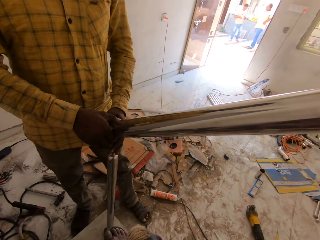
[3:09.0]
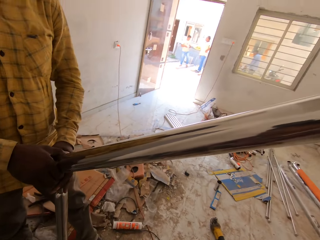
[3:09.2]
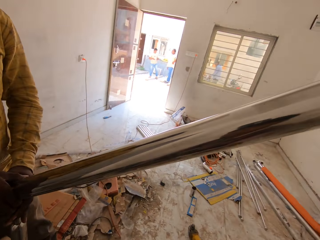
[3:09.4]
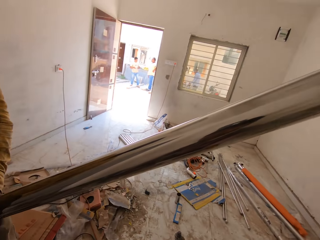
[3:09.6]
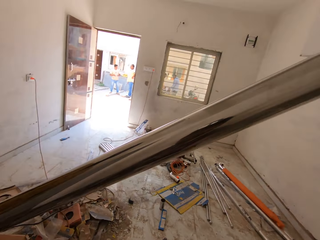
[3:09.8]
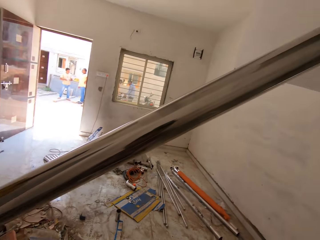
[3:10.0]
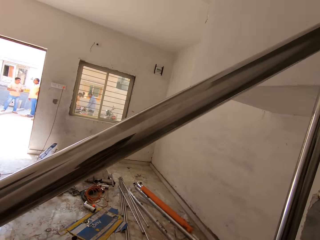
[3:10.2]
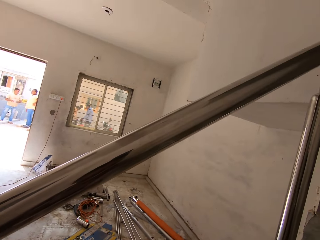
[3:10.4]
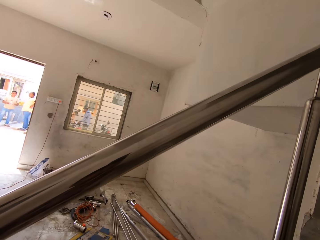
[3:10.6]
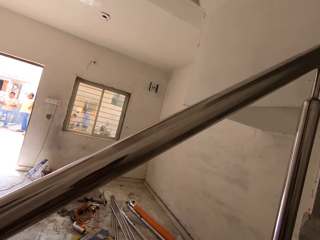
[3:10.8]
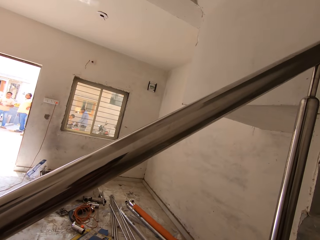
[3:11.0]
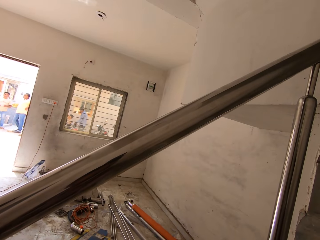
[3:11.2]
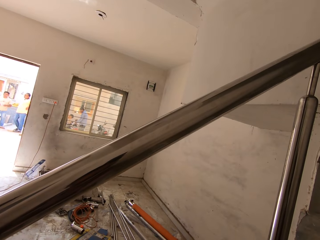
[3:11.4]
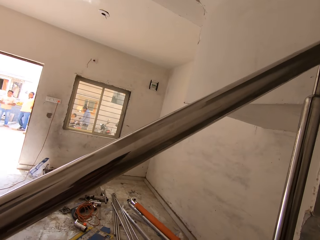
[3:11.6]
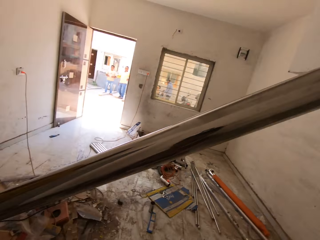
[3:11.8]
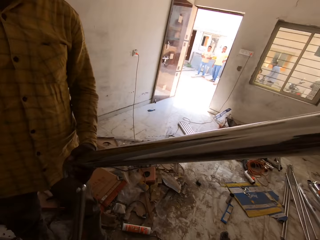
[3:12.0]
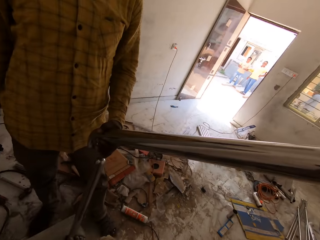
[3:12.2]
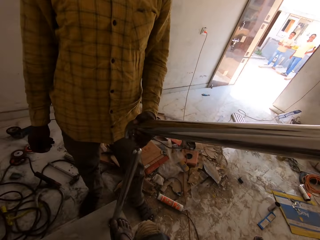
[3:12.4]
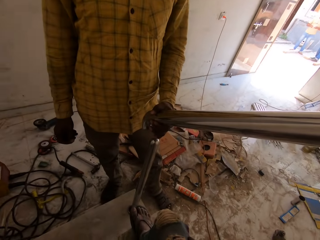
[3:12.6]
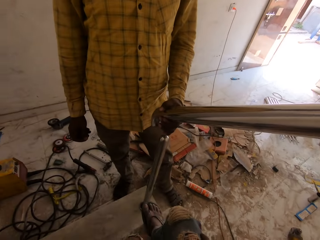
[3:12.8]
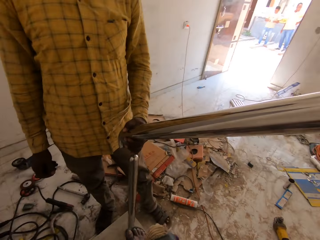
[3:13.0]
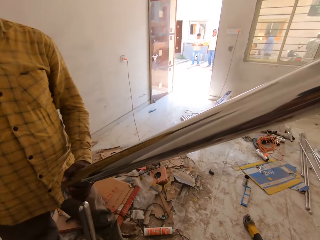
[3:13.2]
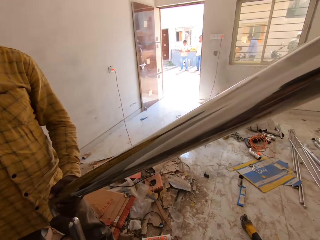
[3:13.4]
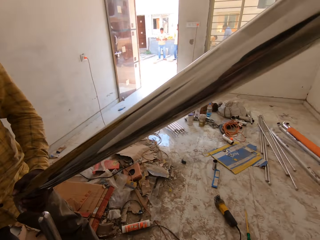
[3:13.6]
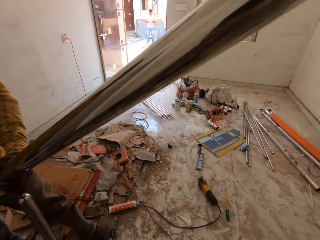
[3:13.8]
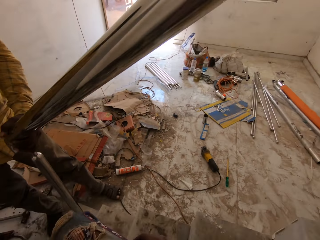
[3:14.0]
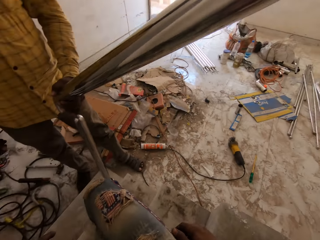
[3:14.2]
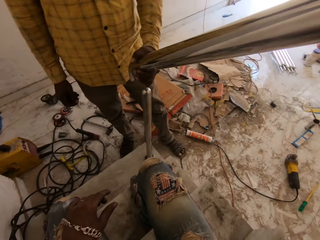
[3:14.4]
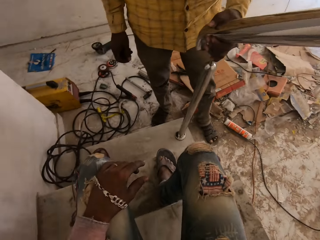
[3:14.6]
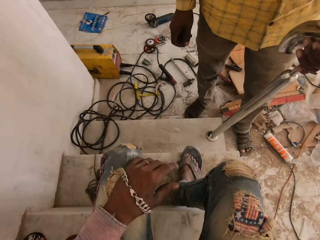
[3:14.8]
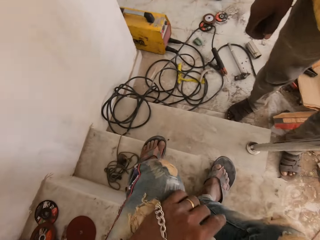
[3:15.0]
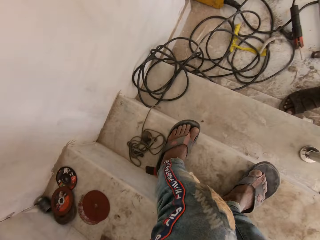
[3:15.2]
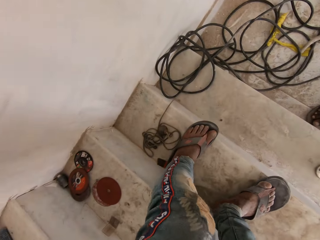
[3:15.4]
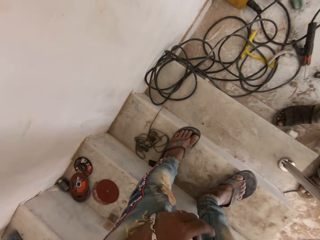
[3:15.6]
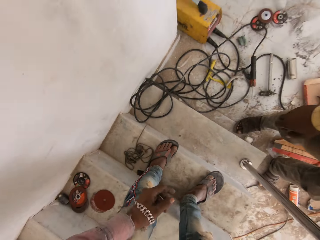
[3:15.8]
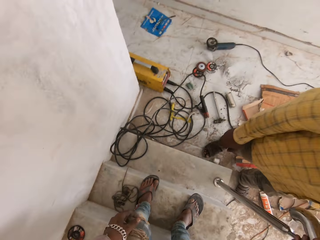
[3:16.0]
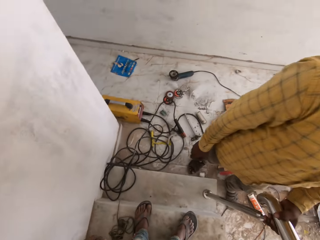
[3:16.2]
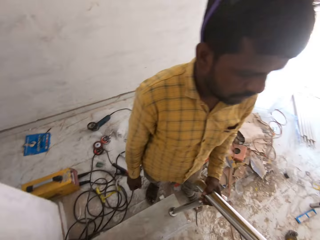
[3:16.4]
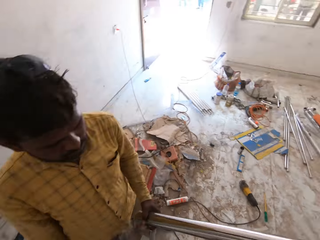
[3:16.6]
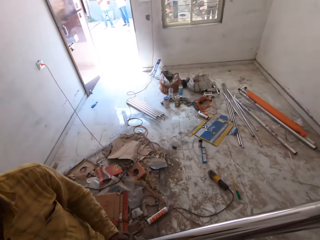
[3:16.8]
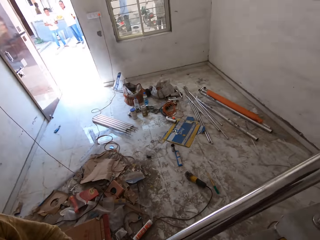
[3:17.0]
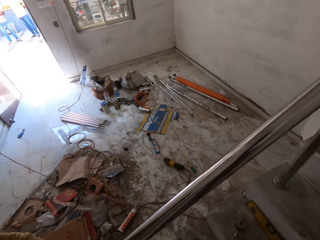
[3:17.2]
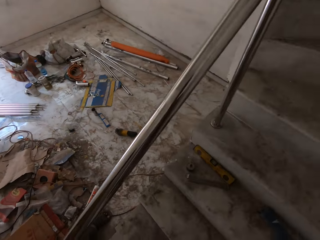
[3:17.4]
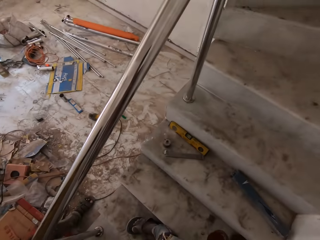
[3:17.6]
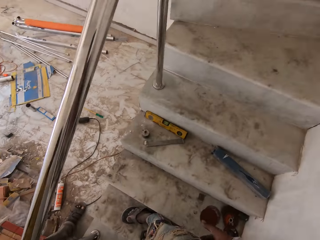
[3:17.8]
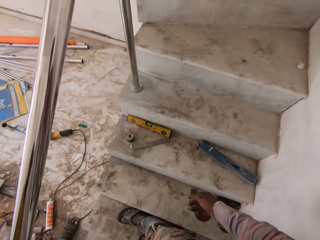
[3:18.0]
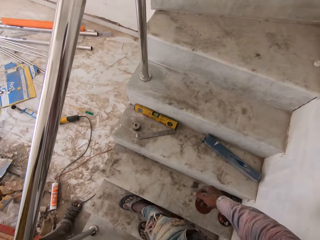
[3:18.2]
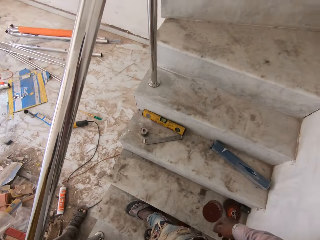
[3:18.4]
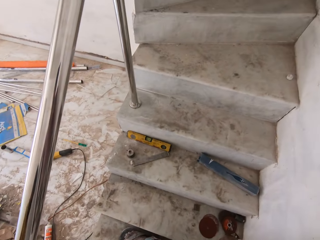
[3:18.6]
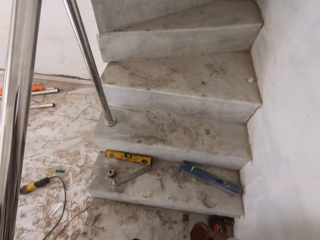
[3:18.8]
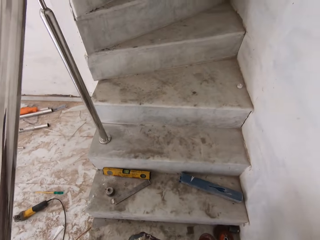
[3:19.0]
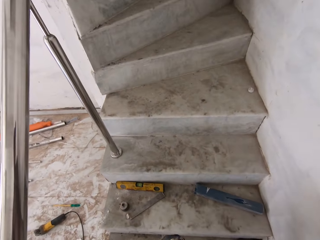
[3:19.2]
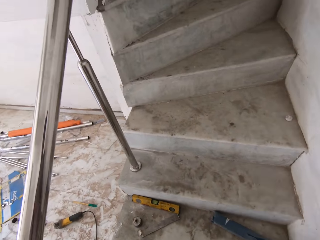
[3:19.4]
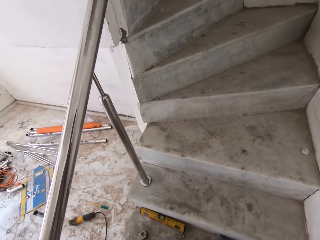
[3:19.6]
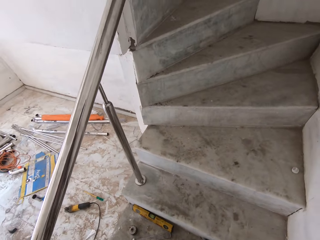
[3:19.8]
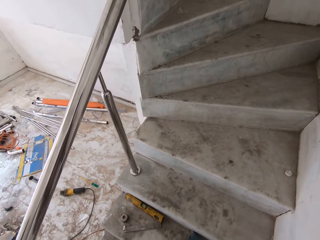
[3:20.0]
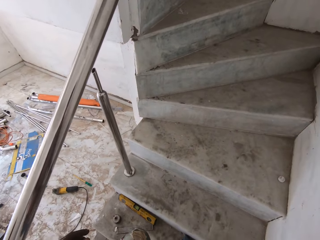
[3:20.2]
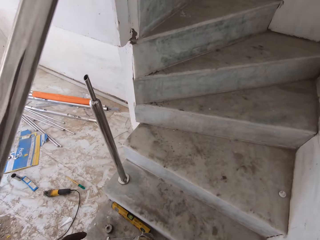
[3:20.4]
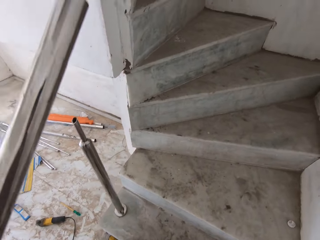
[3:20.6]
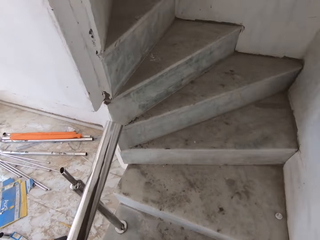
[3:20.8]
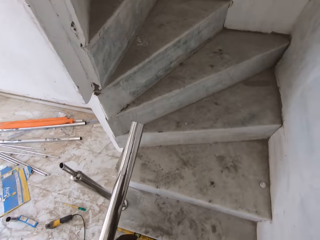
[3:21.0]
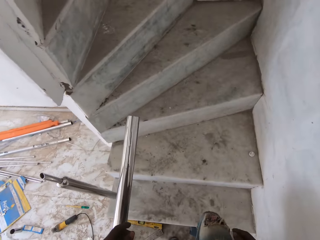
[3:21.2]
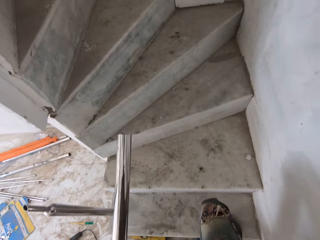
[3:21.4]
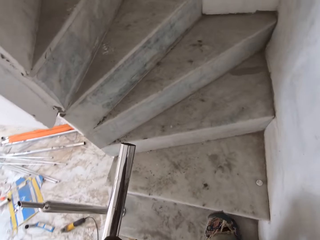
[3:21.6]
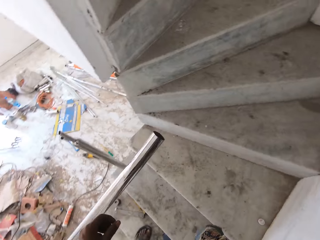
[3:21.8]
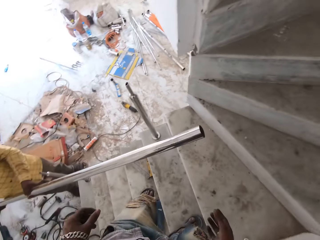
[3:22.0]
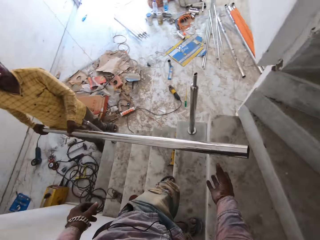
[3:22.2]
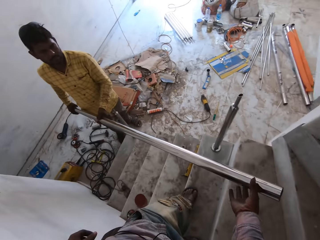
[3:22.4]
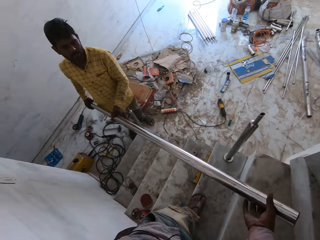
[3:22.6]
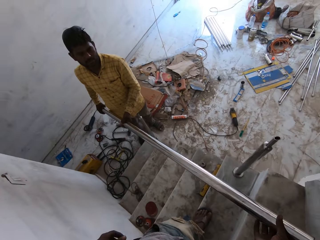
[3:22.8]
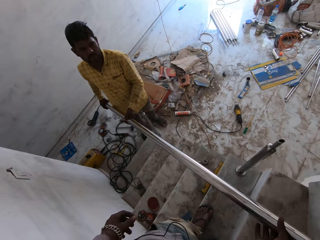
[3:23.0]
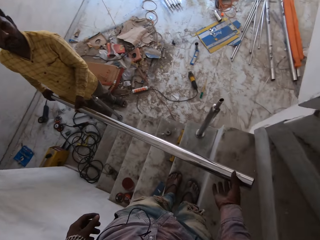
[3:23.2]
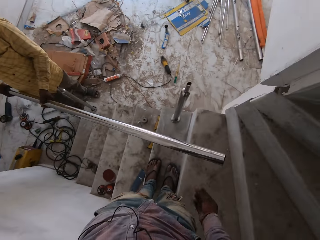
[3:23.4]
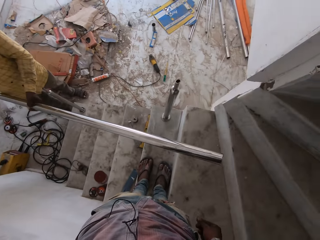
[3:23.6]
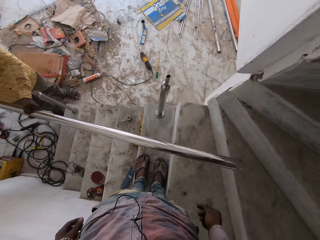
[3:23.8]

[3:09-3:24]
The camera wearer looks around. He walks up the stairs. The man removes the handrail from the cluster. The camera wearer touches the aluminum rod with his right hand. He holds the metal.

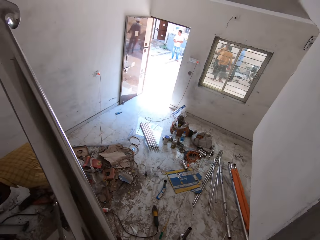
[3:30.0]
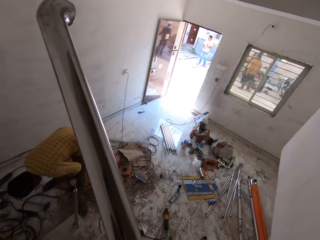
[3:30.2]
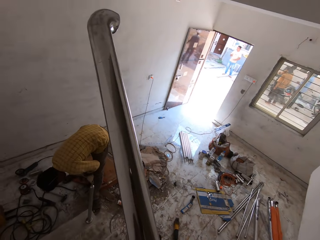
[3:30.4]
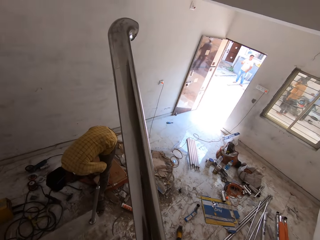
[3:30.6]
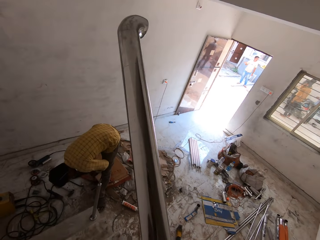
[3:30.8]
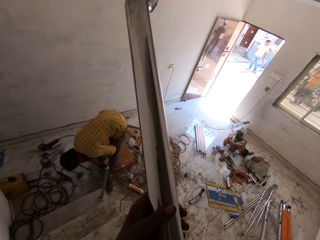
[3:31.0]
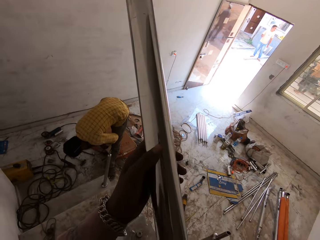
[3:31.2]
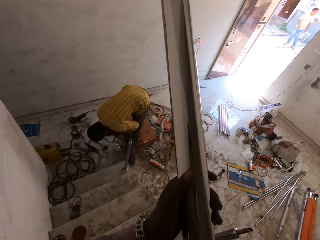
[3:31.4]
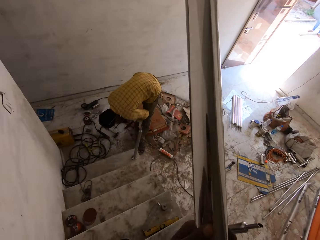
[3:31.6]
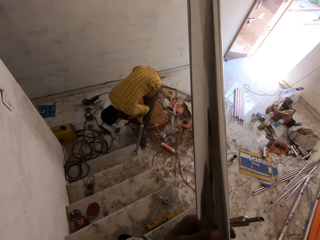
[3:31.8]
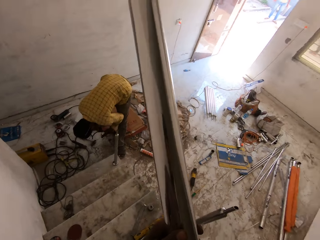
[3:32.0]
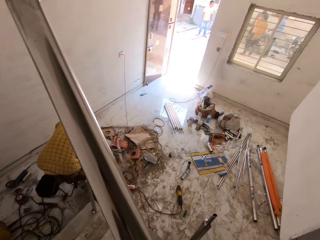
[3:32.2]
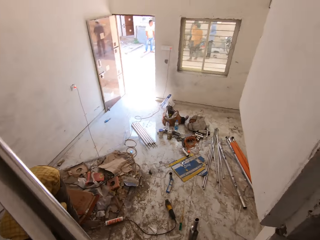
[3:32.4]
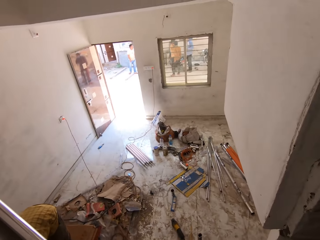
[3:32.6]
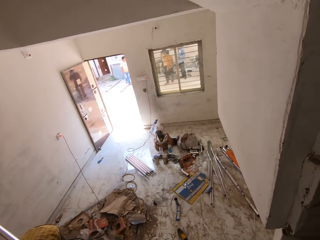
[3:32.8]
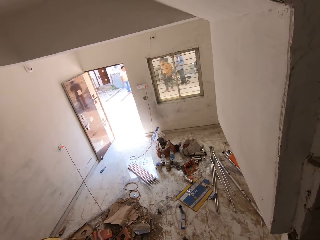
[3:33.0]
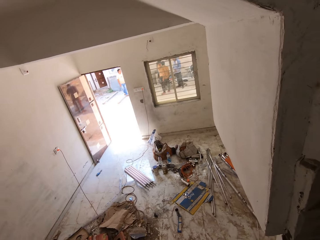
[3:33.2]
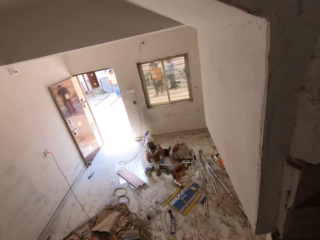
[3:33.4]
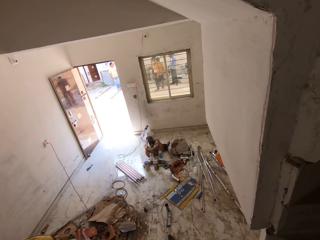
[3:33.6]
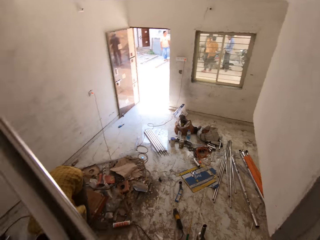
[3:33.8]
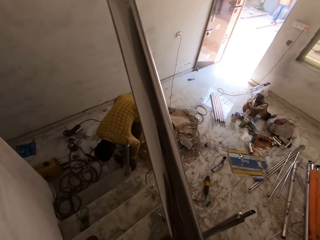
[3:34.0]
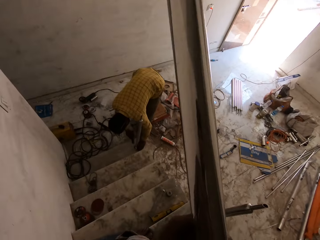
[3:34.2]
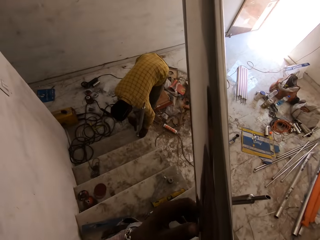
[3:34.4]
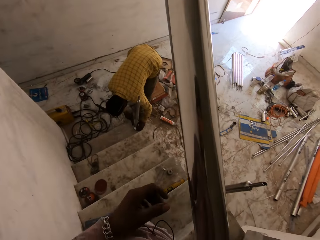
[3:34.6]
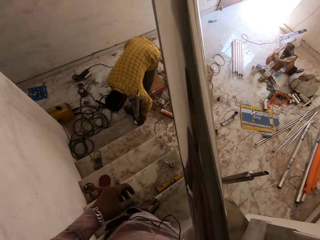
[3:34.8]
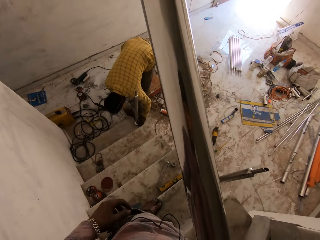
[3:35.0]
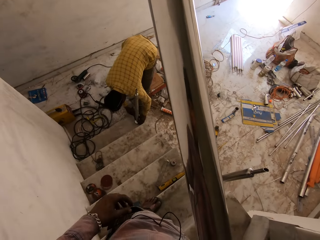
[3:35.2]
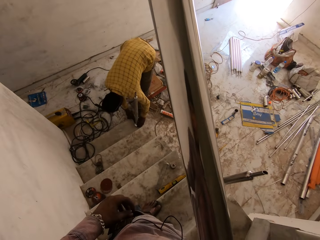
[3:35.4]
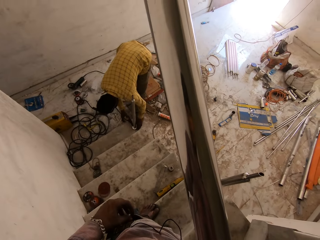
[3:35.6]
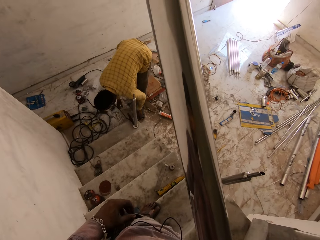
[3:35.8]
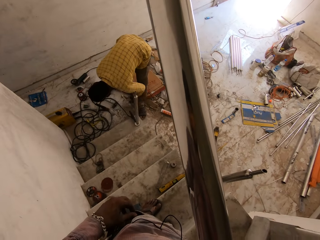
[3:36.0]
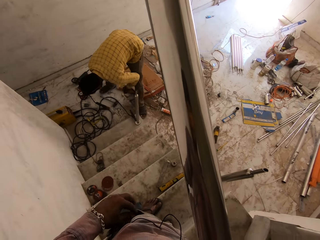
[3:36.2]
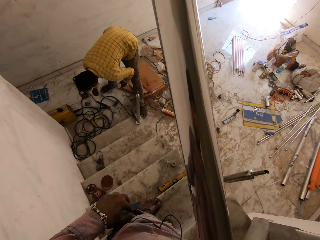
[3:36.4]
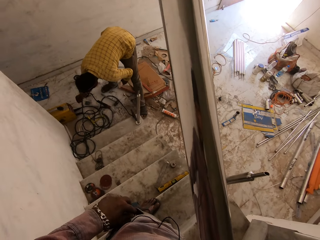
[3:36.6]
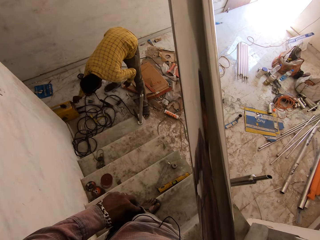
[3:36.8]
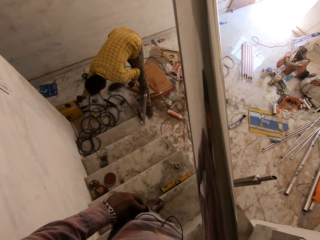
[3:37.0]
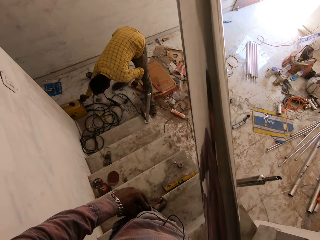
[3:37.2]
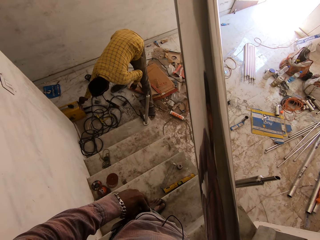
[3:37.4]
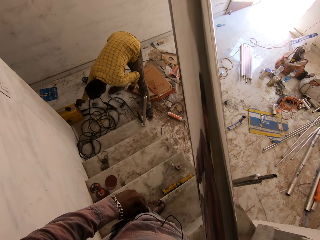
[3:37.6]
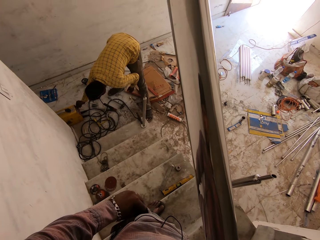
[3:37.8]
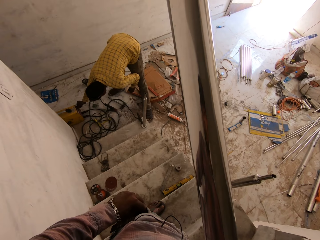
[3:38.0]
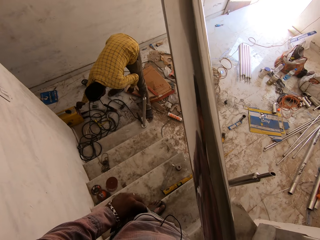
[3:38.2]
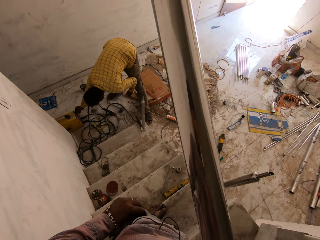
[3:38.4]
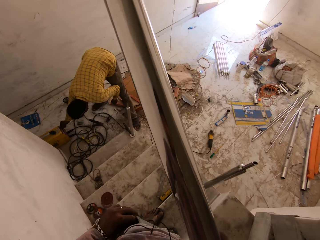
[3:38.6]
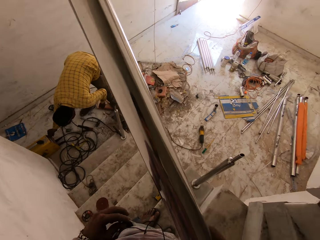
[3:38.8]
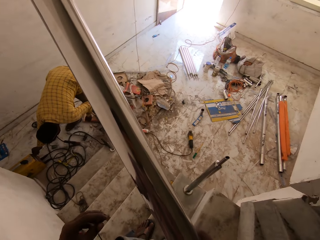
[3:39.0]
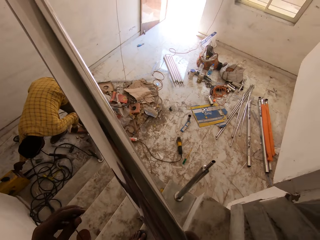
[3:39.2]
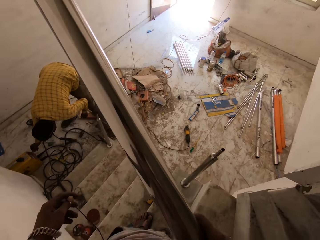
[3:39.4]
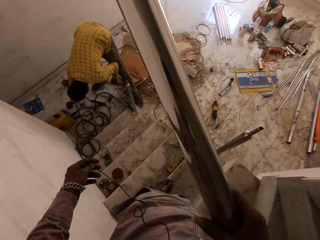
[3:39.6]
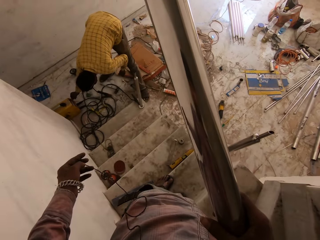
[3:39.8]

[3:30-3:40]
The man bends. The camera wearer wipes the aluminum rod in his right hand with his left hand. He slides his hand through the metal. The man touches the aluminum rod stand on the stairs with both hands and operates a welding machine on the floor with his right hand. The camera wearer removes a cord from his pocket with his left hand.
